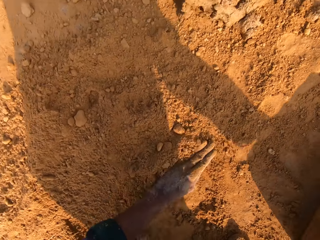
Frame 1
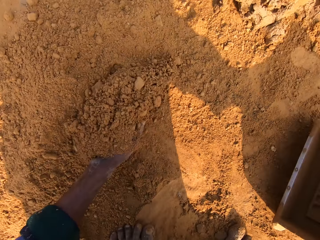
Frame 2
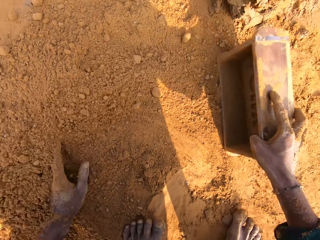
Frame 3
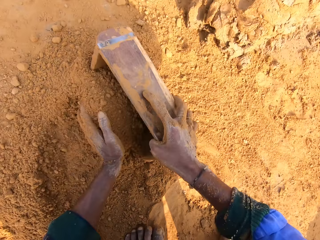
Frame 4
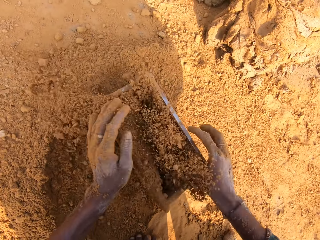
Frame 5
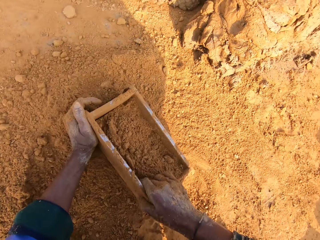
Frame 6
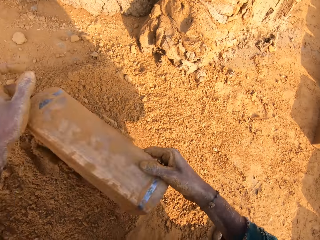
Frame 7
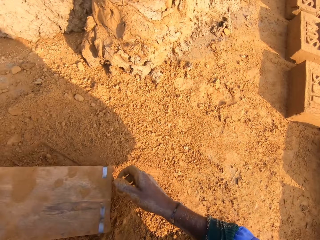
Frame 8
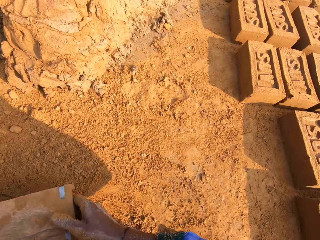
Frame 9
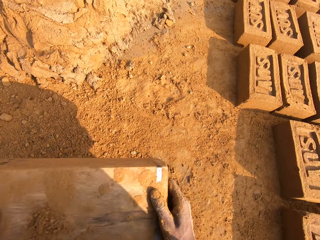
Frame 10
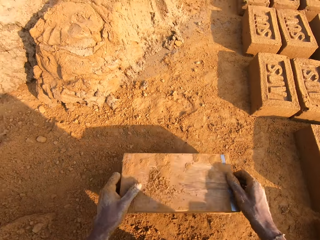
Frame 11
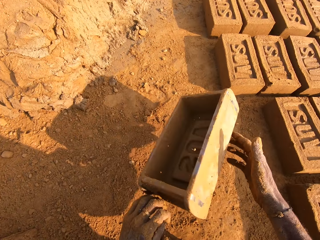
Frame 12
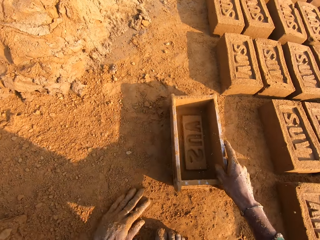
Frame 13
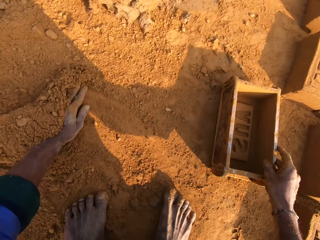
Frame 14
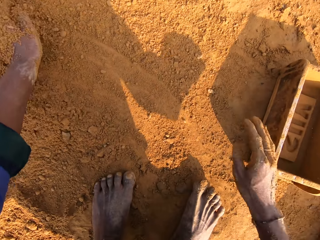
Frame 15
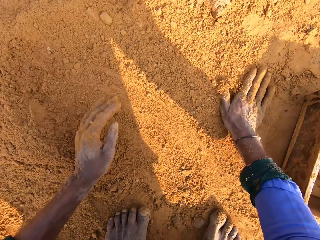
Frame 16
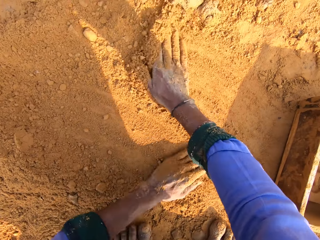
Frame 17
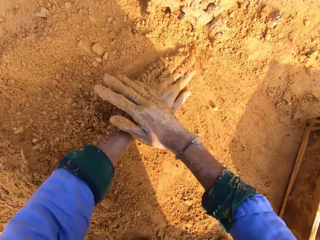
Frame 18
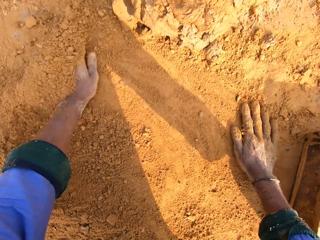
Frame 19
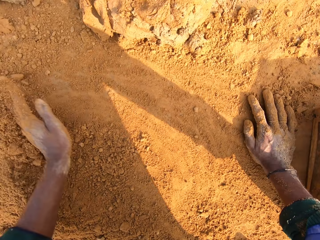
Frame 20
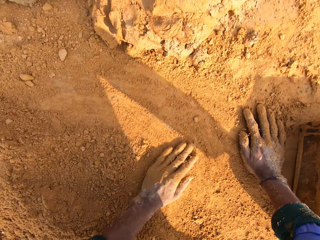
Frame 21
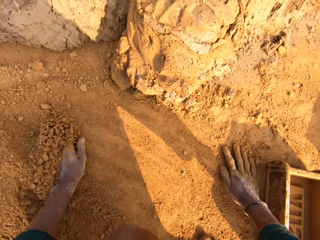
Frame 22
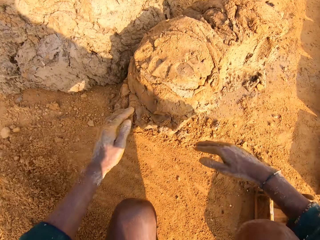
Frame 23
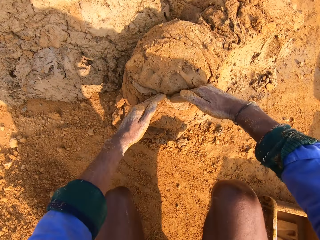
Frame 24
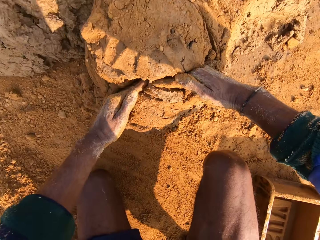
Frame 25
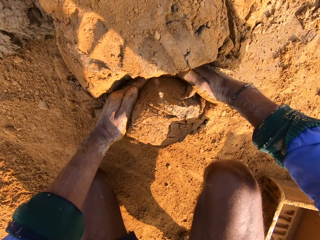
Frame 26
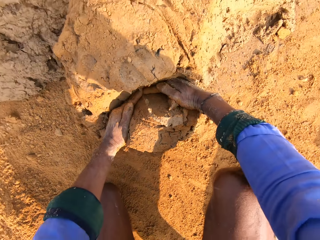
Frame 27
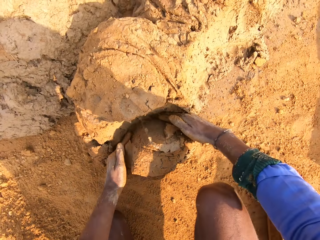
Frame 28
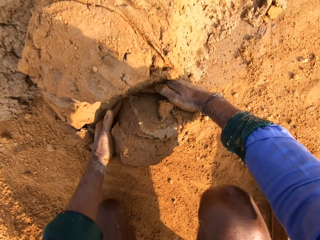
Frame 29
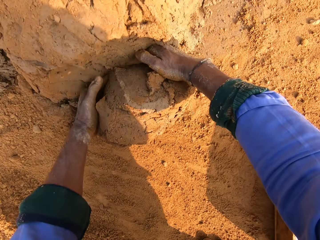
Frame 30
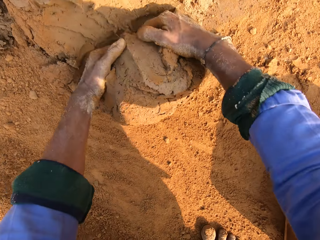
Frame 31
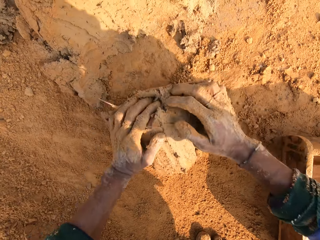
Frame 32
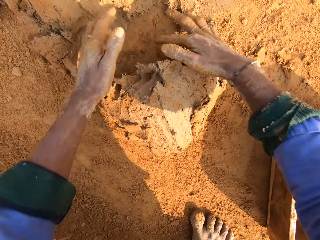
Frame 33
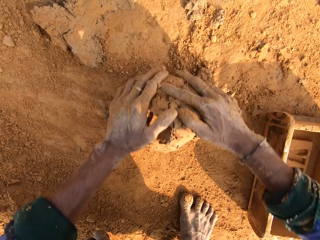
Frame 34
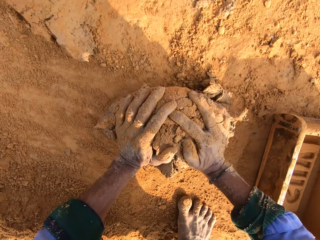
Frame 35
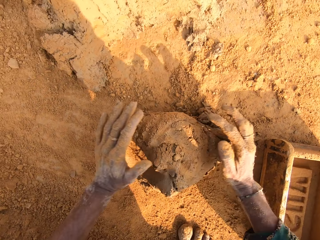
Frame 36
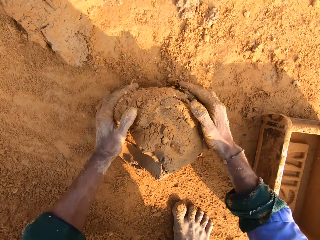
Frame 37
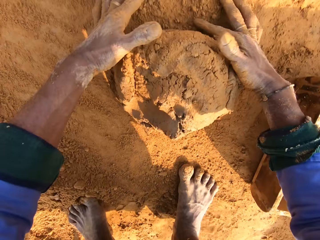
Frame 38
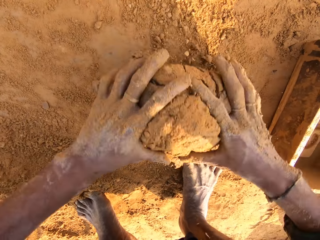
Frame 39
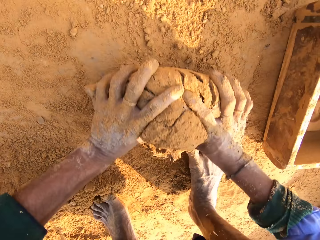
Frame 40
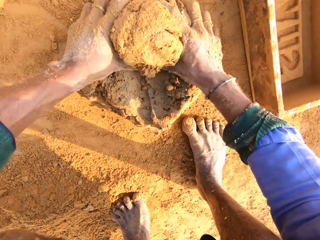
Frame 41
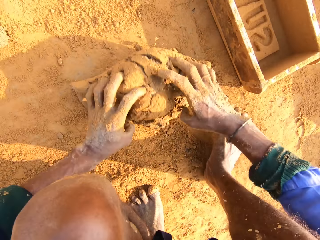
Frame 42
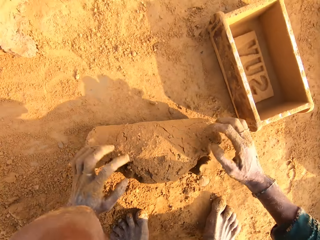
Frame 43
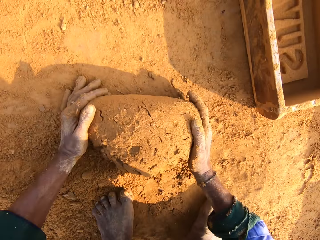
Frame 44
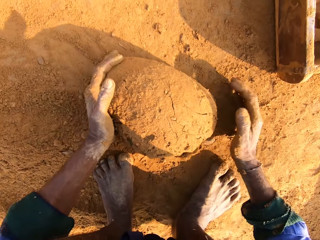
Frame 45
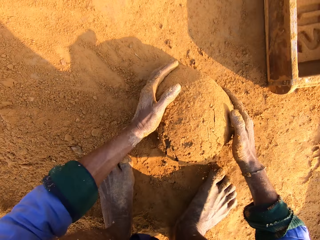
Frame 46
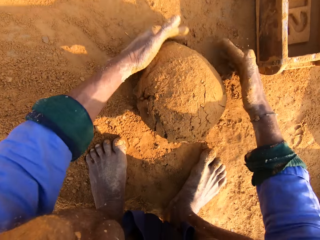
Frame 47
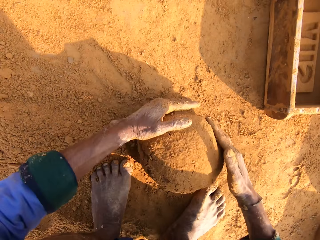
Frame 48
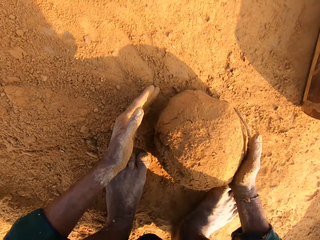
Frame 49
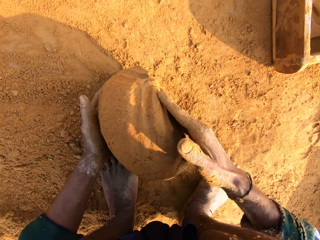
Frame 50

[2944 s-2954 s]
The camera wearer collects soil. They put soil in the brick molder or mould. They pour the soil down. They put the brick mould on the ground. They touch the soil. They cut a piece of mud. They roll the mud. They mold mud.

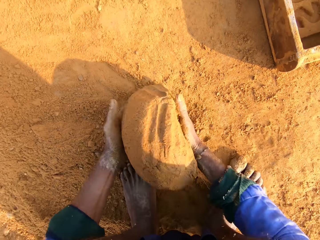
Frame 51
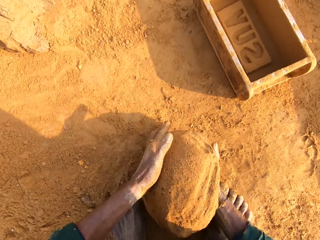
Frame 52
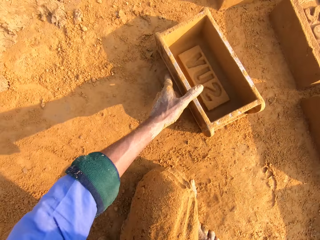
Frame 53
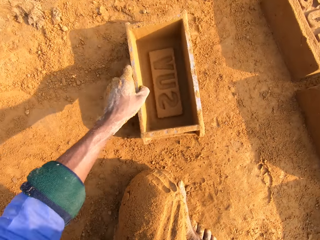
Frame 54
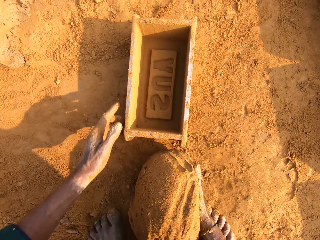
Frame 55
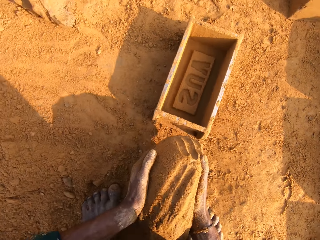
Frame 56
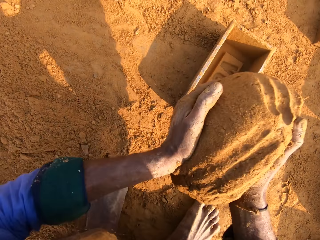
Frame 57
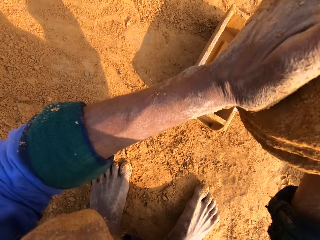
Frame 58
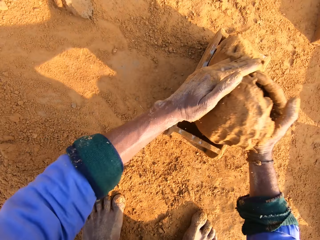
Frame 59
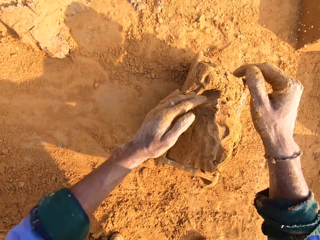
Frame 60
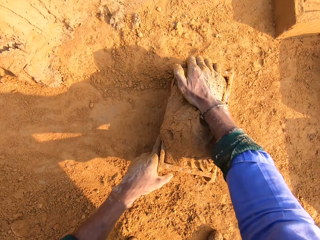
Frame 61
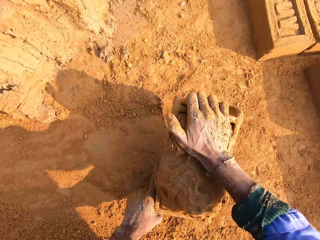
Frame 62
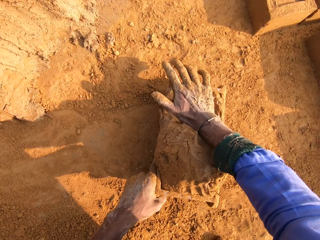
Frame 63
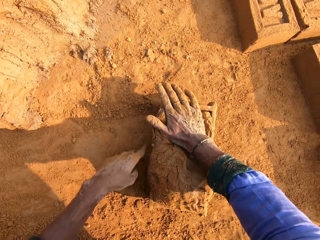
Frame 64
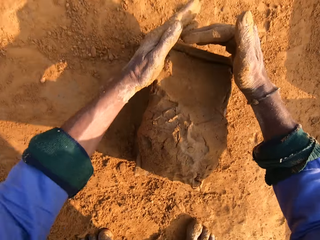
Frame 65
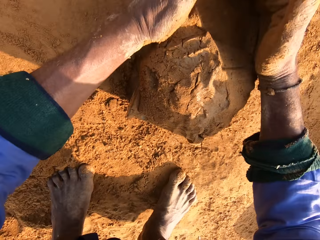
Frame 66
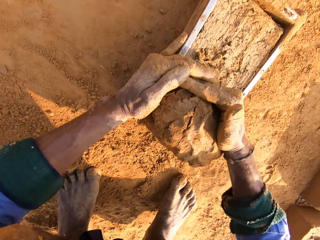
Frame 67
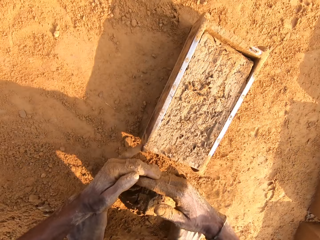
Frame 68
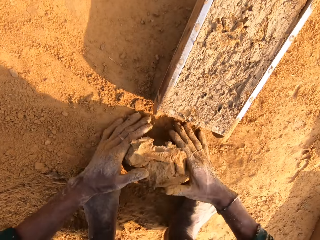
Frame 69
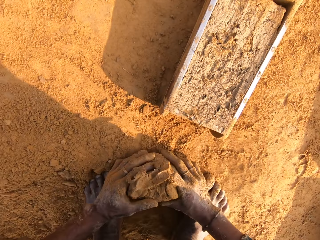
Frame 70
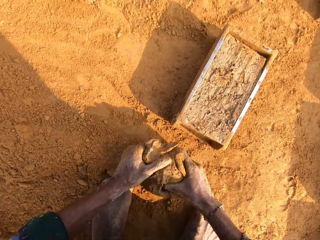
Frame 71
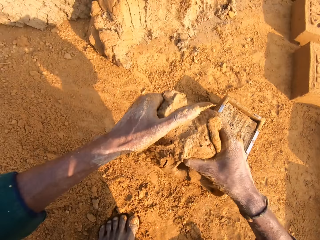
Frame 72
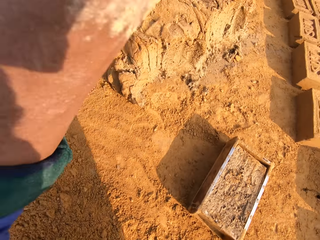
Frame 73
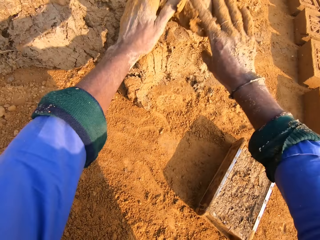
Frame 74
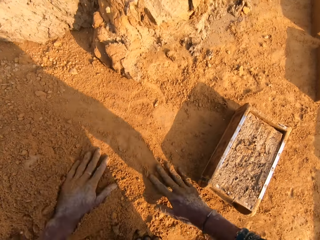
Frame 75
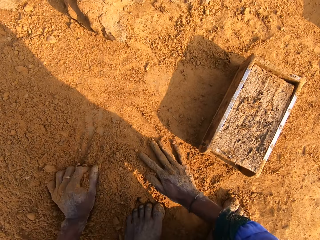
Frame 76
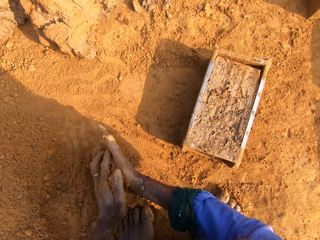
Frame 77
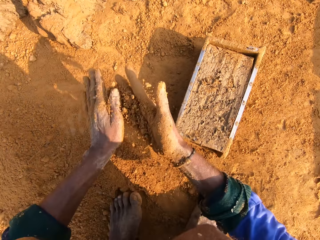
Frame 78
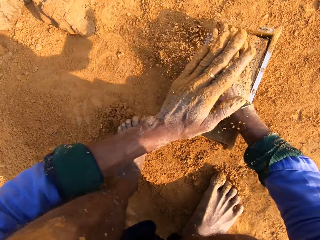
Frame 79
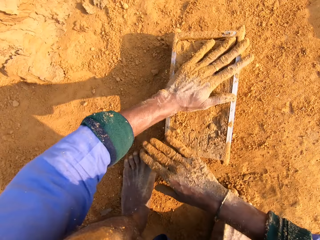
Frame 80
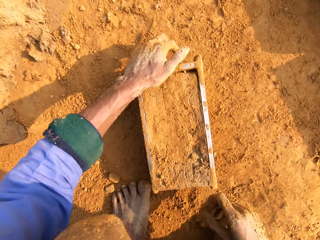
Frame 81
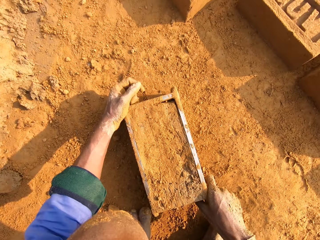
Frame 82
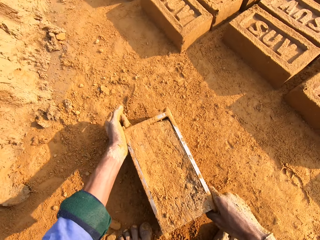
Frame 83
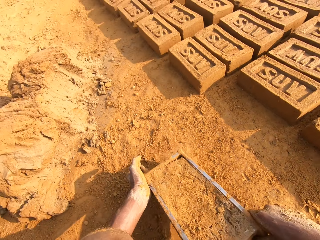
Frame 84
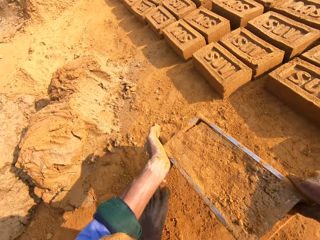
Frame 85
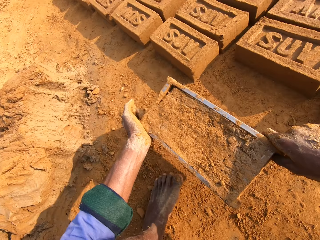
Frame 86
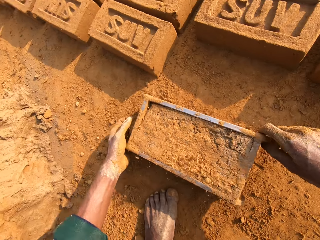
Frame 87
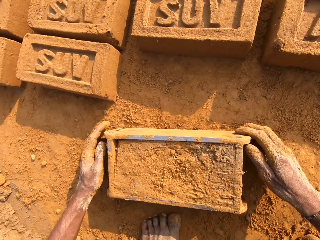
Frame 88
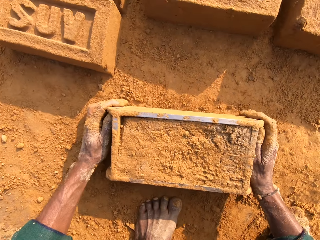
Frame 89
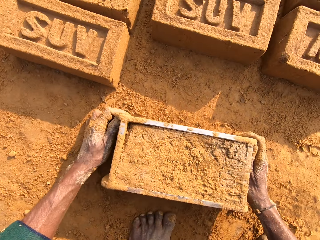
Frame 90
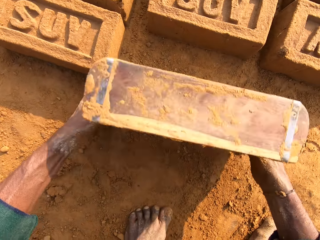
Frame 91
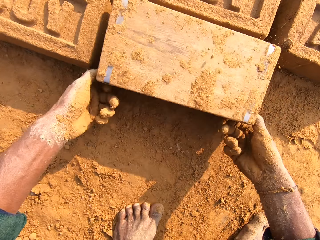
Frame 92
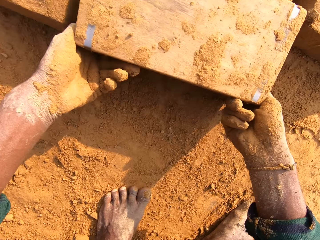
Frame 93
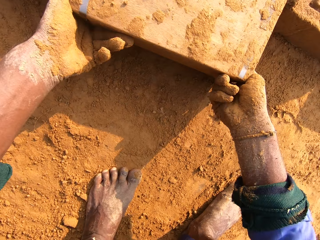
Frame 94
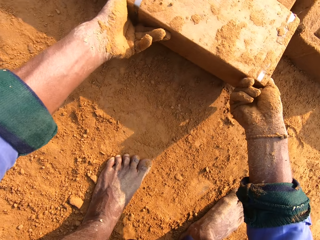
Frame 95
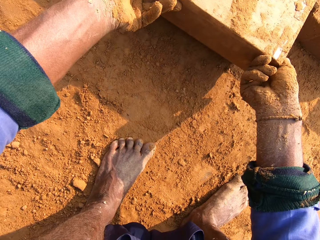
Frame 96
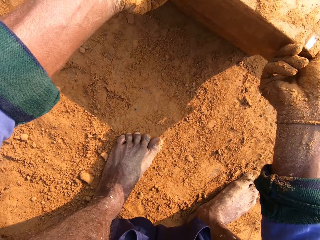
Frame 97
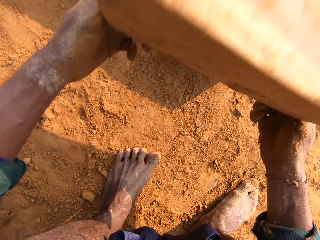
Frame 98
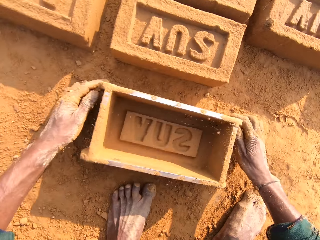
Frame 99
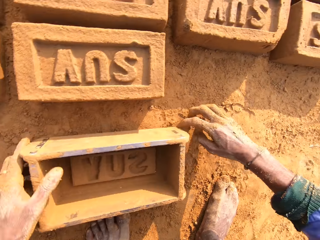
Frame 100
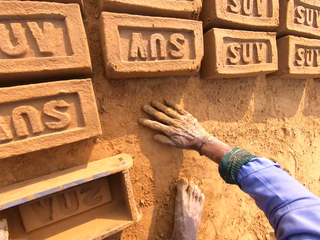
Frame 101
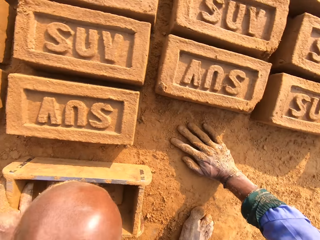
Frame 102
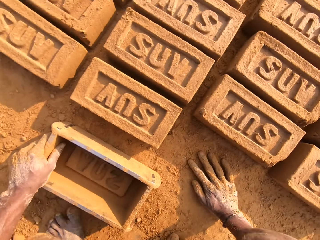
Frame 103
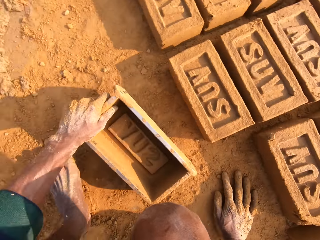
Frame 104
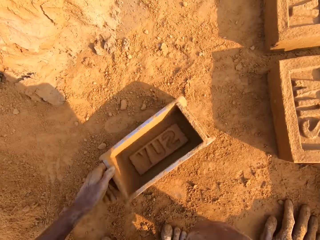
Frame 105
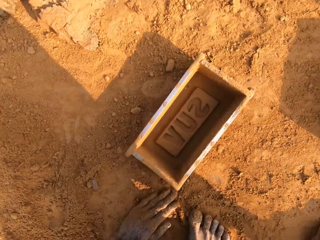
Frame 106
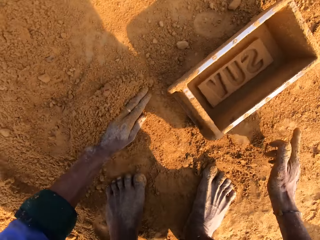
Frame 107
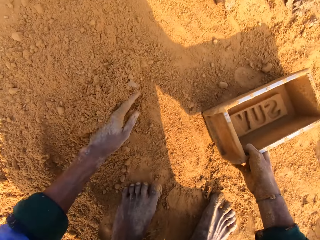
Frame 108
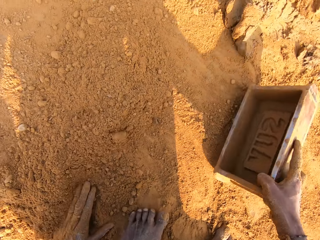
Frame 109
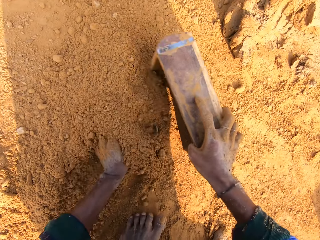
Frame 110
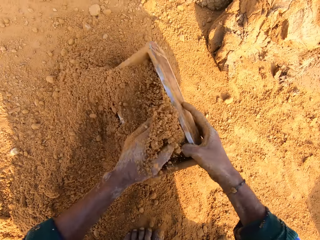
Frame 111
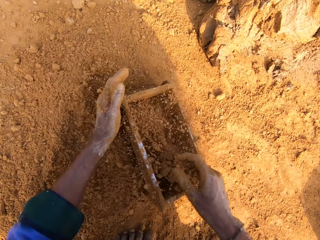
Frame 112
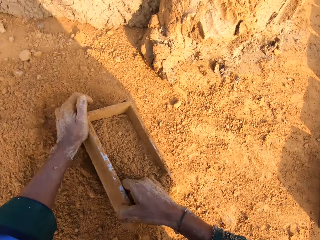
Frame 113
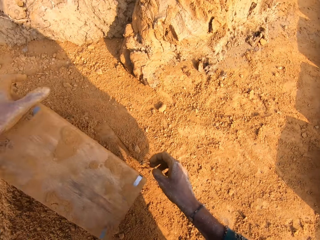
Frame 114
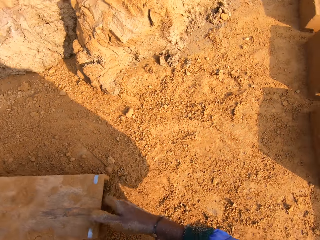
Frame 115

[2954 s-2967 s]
The camera wearer picks the mud. They pick the brick mould. They pull the brick mould. They put mud in the brick mould. They press the mud. They cut a piece of mud. They pick the mud. They throw the mud. They place the mud on the other mud. They pick the soil. They put the soil on the mud in the brick mould. They pick the brick mould with the mud. They put the brick mould on the ground. They place the brick on the ground. They remove the mud brick. They put the brick mould on the ground. They collect the soil. They put the soil in the brick mould.
